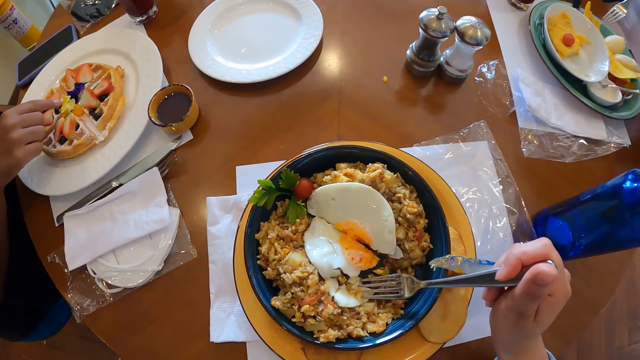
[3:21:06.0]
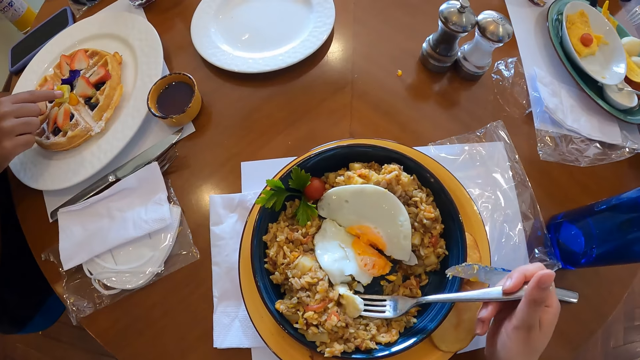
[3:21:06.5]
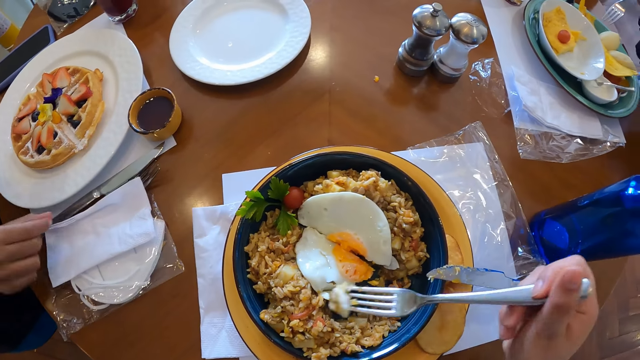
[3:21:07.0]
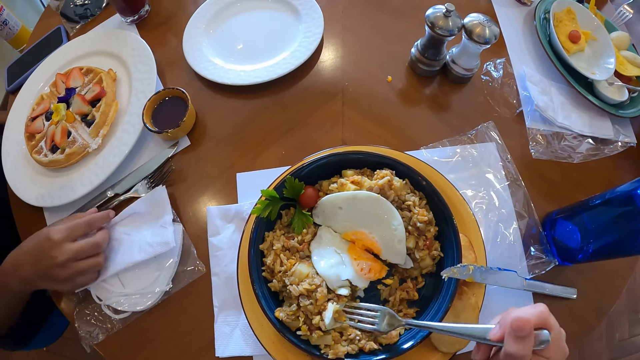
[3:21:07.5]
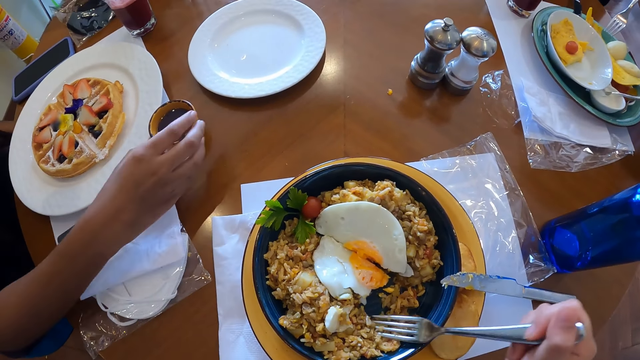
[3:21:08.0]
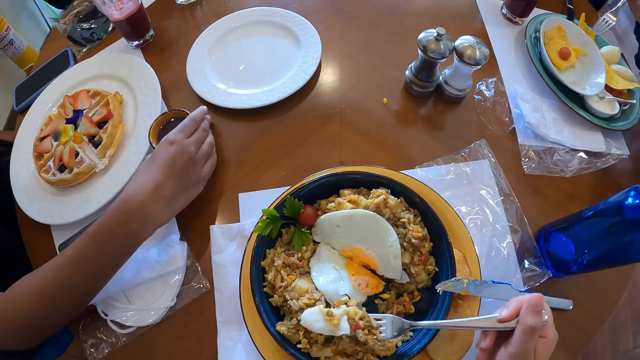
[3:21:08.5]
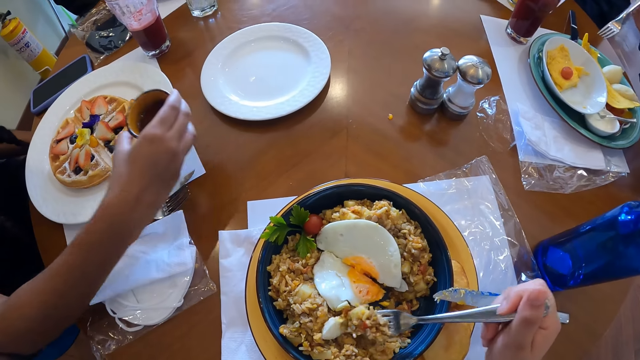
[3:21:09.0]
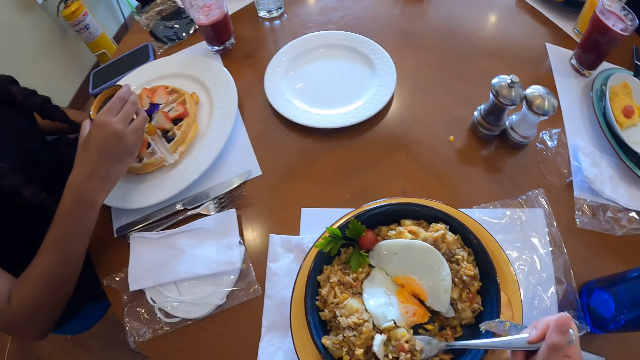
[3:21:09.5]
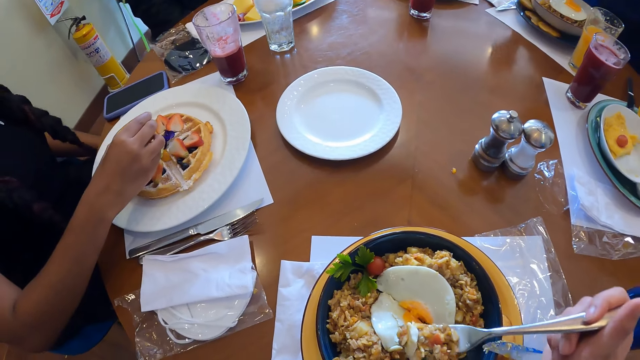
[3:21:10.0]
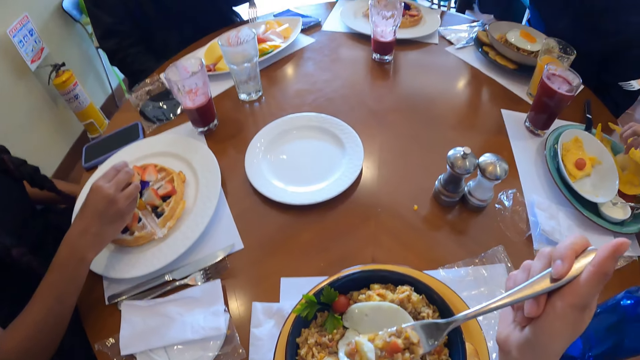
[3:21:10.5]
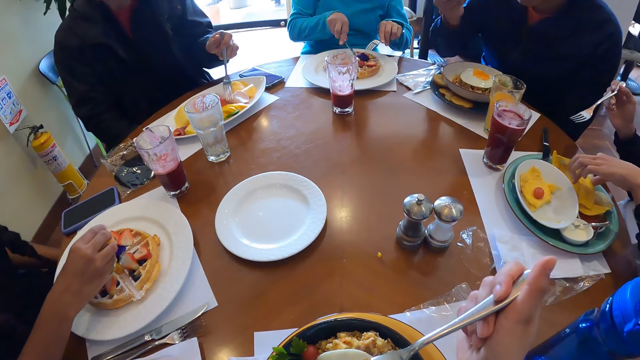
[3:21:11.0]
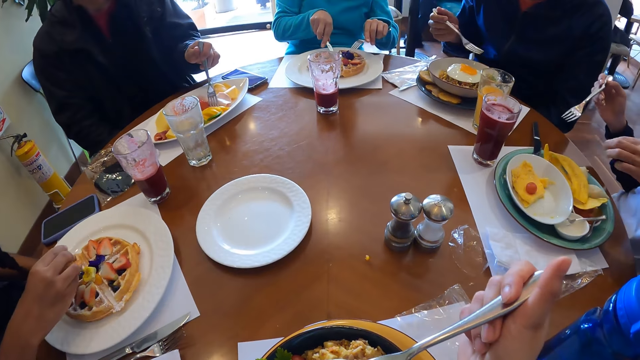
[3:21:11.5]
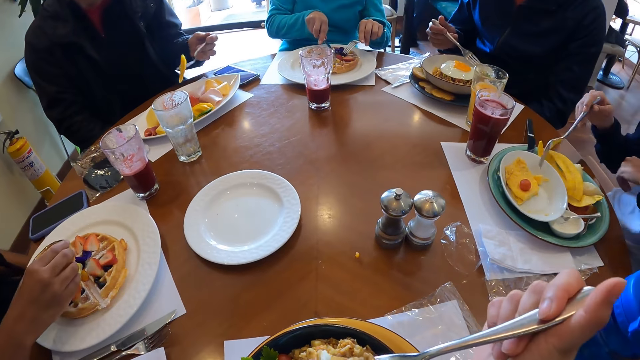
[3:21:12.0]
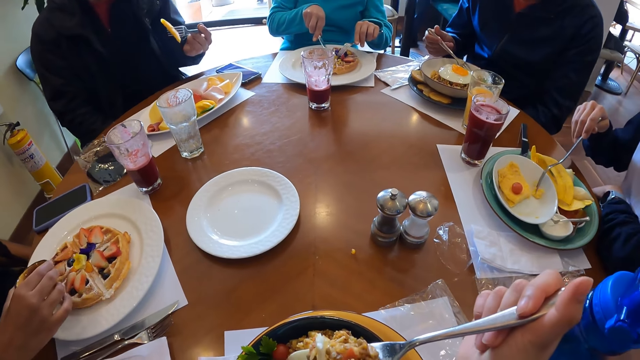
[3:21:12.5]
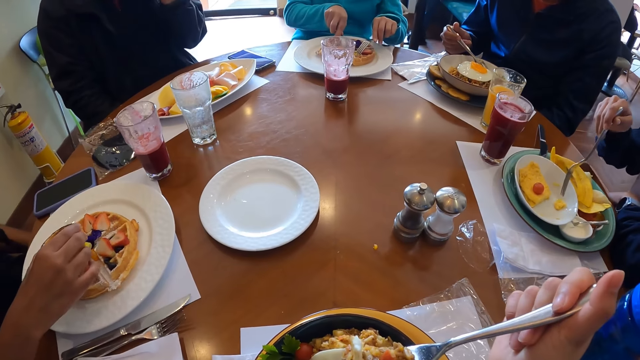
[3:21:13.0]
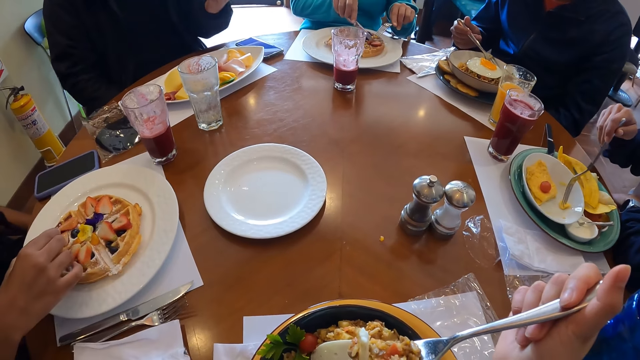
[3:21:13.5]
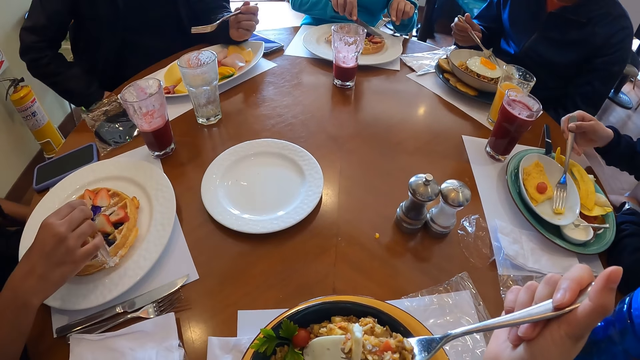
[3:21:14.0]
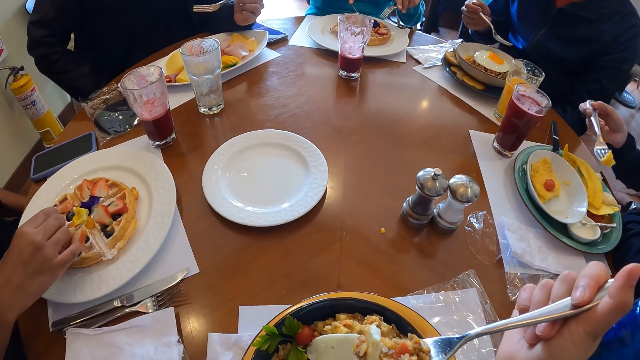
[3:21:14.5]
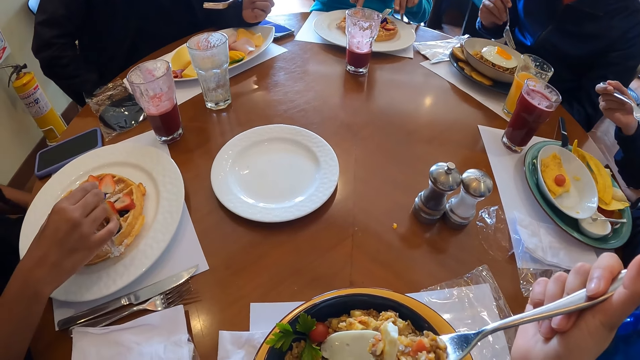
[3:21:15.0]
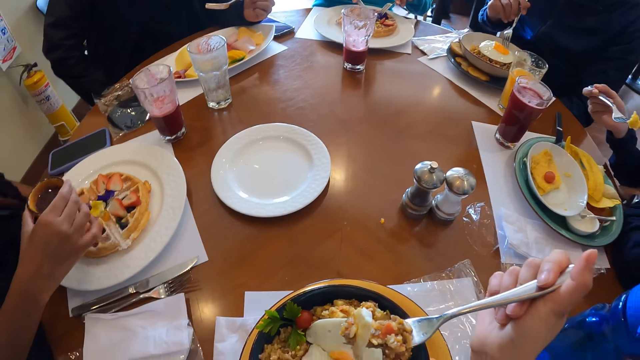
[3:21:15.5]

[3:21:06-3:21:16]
The woman points her right index finger towards the plate on the table. The camera wearer takes rice and omelet from the plate on the table with the fork in her right hand. The woman picks the little plate of ketchup on the table with her right hand, and pours ketchup from the little cup in her right hand on pancake in the plate on the table. Another woman places the piece of fried plantain in her left hand in the plate on the table. A third woman picks pancake from the plate on the table with the fork in her left hand and the knife in her right hand, and cuts pancake from the plate with the fork in her left hand and the knife in her right hand. The camera wearer looks around. The second woman picks pancake from the plate with a fork in her right hand.

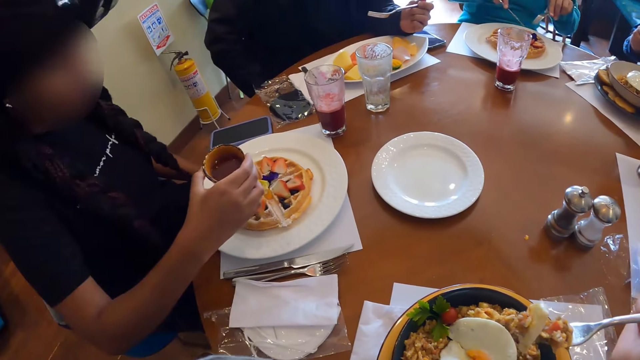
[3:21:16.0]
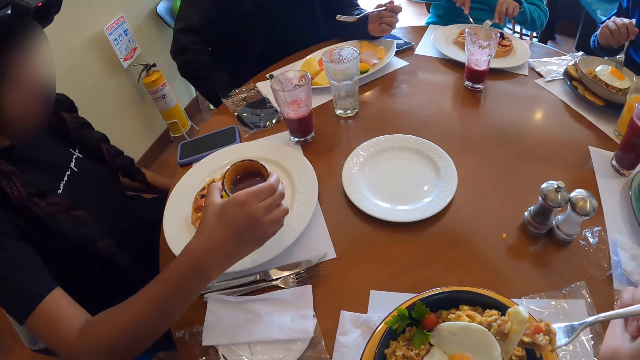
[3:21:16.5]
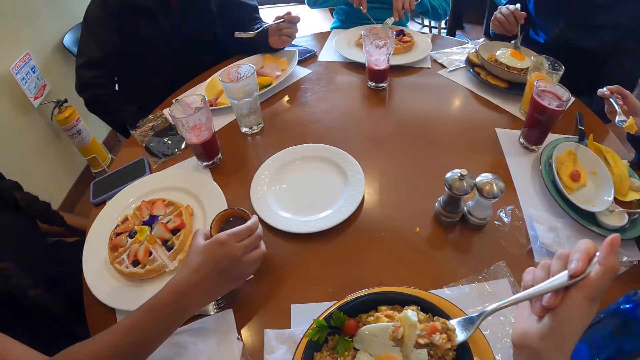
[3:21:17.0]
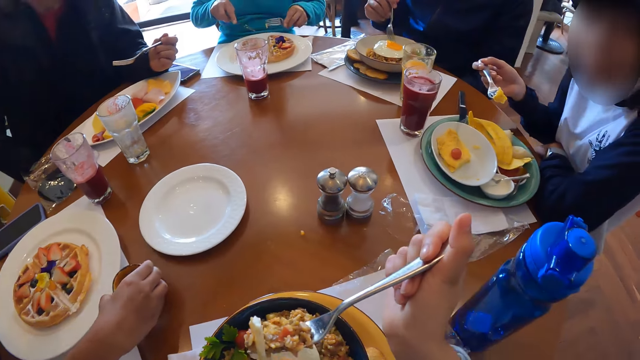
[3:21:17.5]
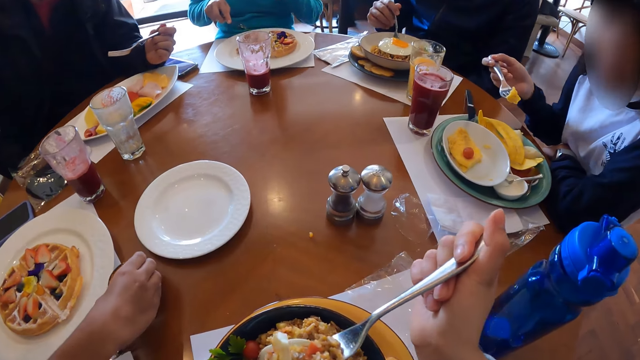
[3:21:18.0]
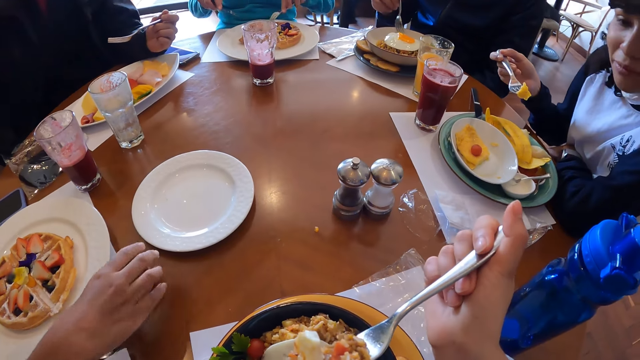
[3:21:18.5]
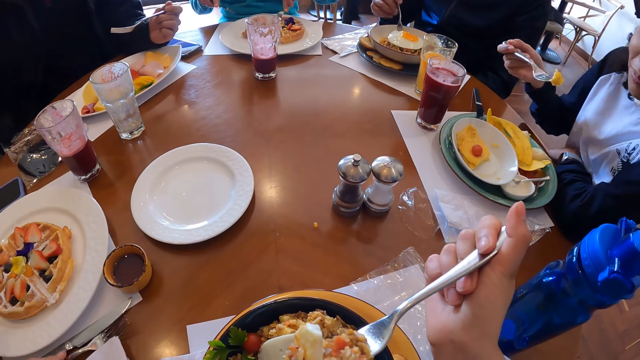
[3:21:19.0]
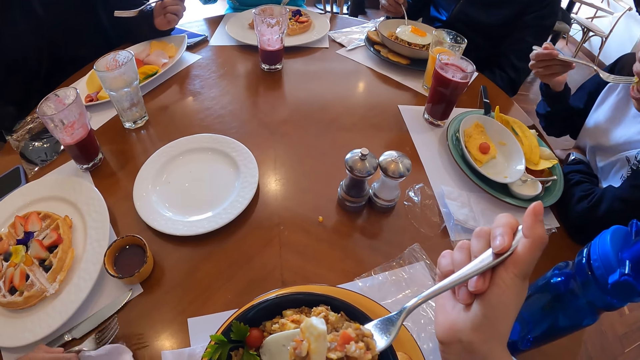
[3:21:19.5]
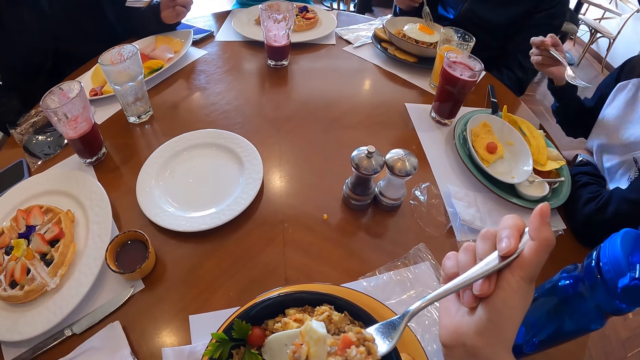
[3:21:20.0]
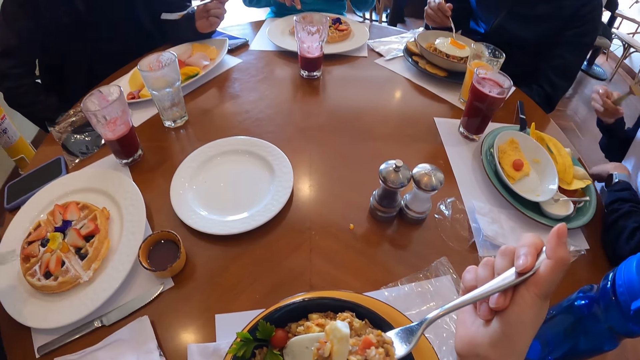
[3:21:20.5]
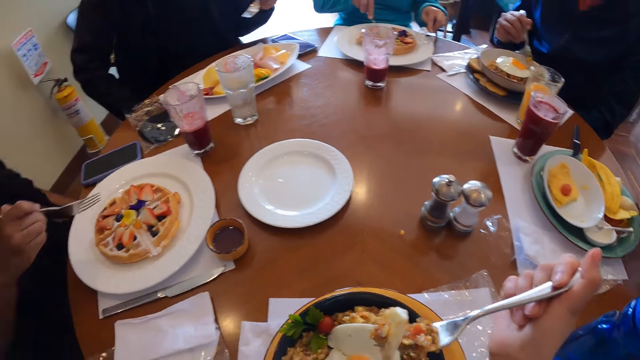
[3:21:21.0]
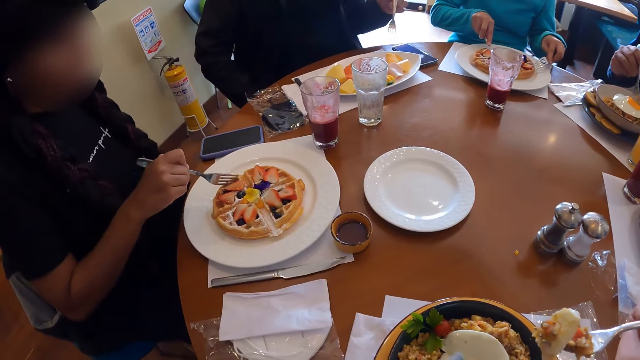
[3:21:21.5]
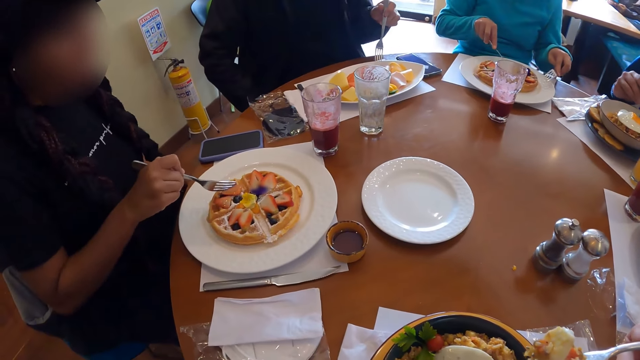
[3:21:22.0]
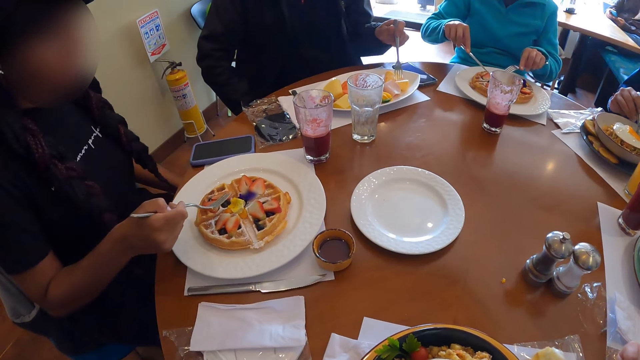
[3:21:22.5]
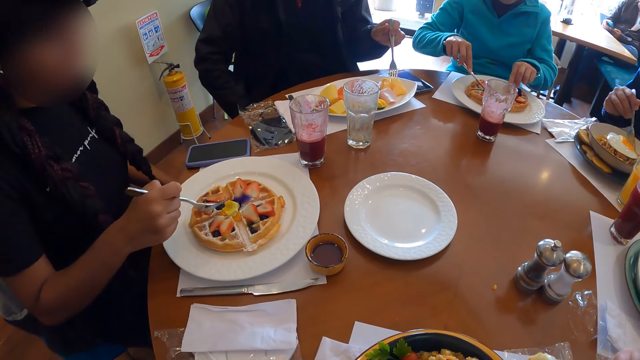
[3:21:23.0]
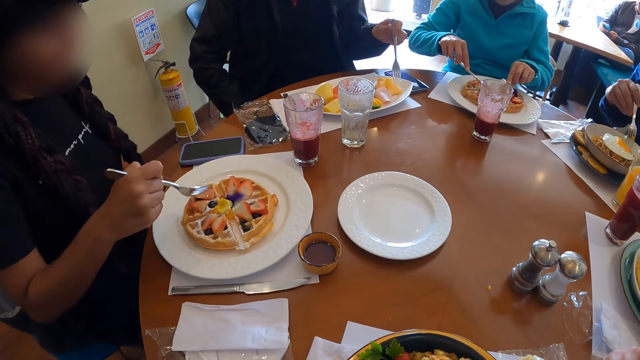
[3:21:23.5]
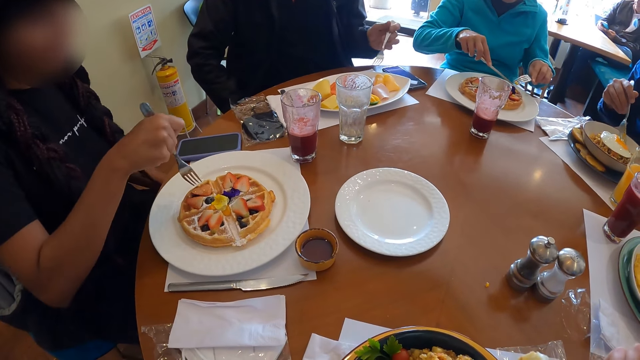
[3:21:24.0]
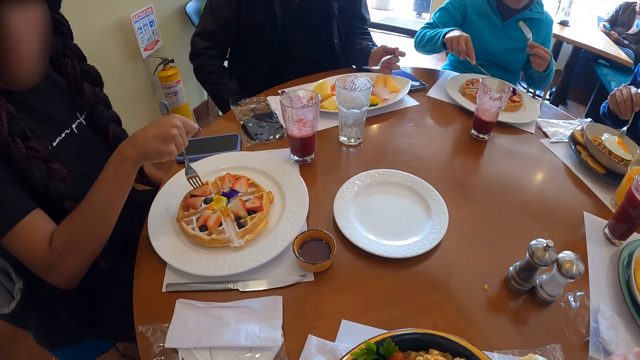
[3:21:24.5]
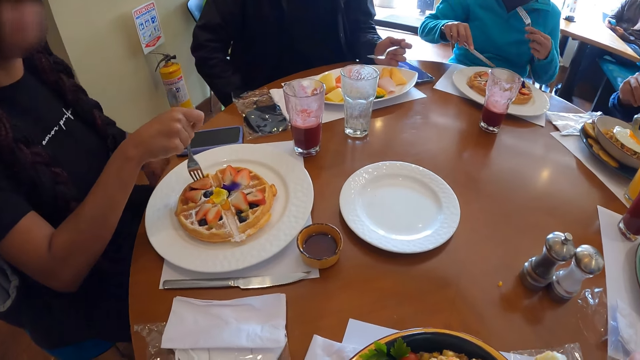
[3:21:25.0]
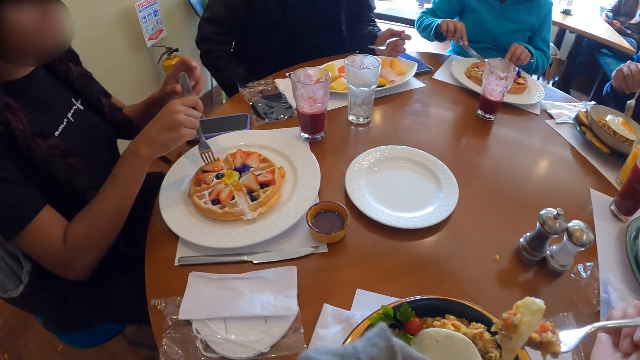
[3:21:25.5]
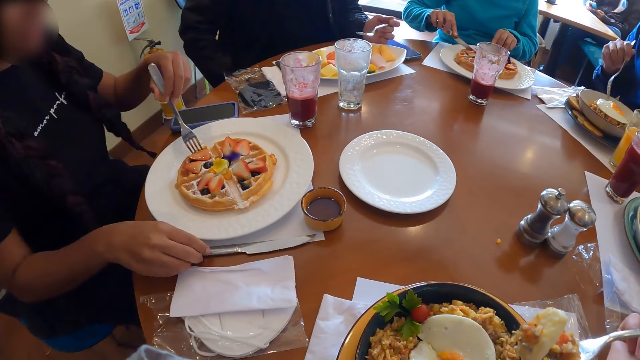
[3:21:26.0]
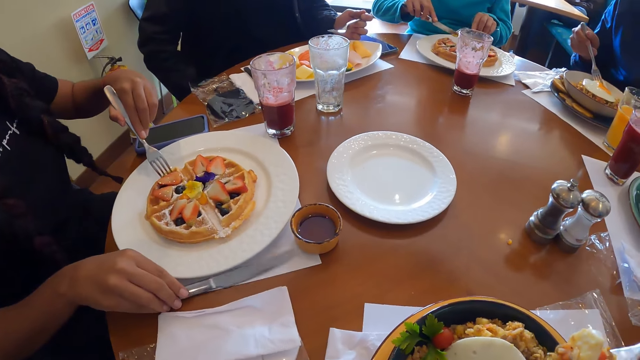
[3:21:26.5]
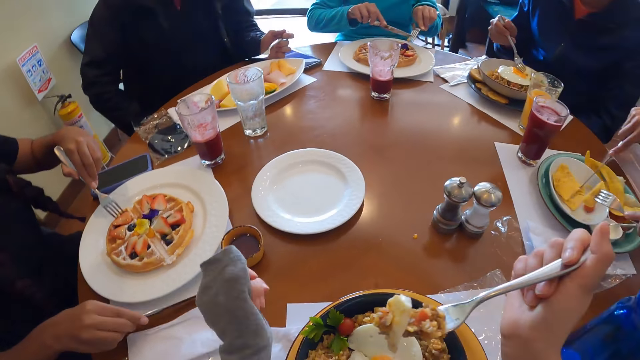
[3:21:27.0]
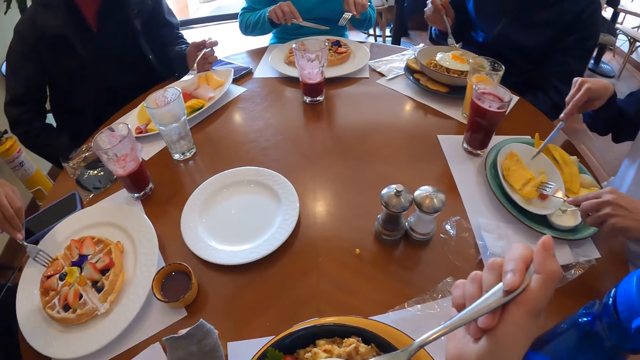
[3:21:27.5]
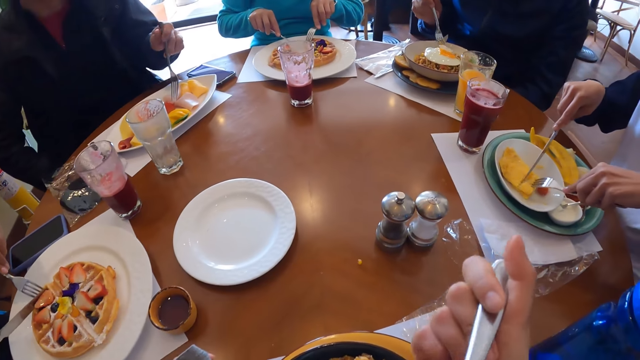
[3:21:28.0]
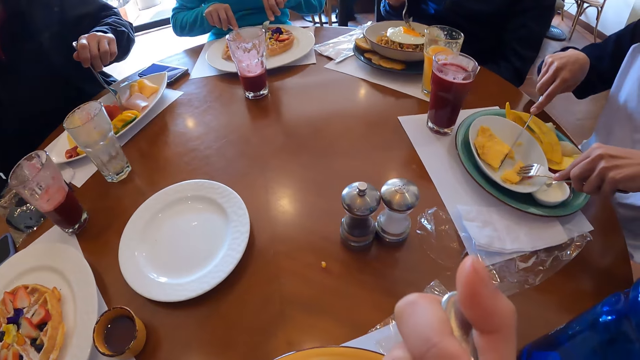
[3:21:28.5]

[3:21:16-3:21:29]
A man picks omelet from the plate with the fork in his right hand. A woman places the little cup in her right hand on the table. Another woman eats the food. The camera wearer looks around. The first woman picks pancake from the plate with the fork in her right hand, passes the fork in her right hand to her left hand and picks a fork from the table with her right hand. The camera wearer puts the hand on the table. The other woman cuts pancake in the plate with a knife in her right hand and a fork in her left hand. Another man picks vegetable from the plate with the fork in his left hand.
